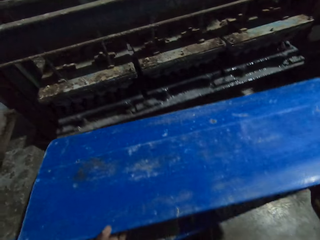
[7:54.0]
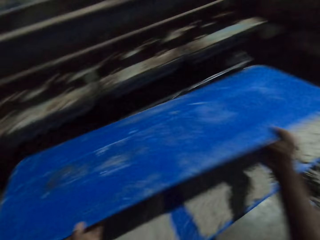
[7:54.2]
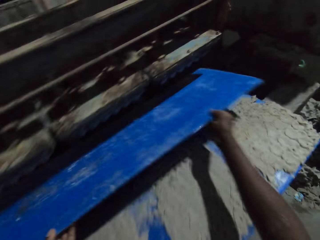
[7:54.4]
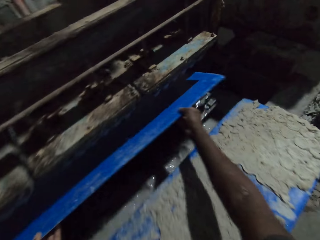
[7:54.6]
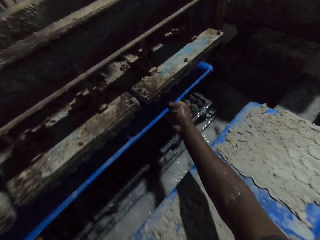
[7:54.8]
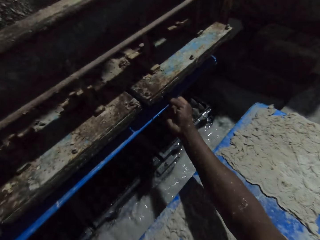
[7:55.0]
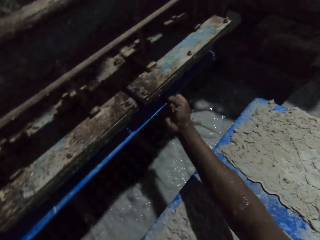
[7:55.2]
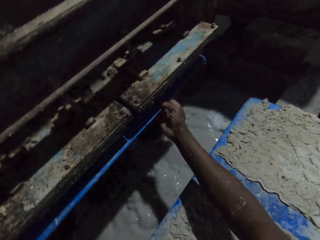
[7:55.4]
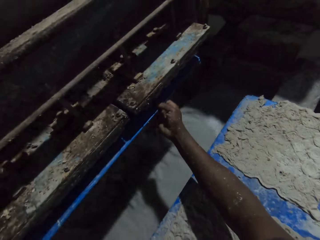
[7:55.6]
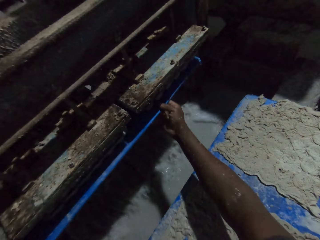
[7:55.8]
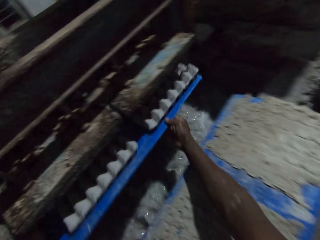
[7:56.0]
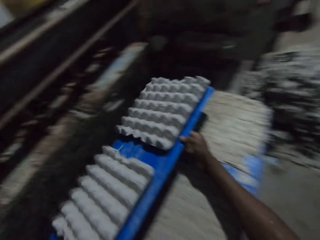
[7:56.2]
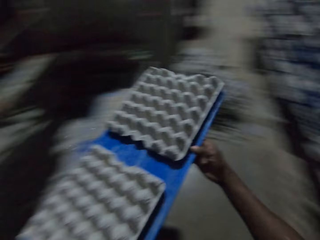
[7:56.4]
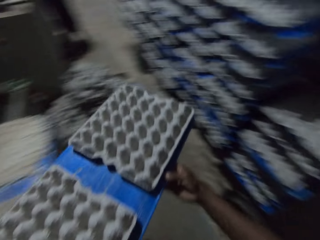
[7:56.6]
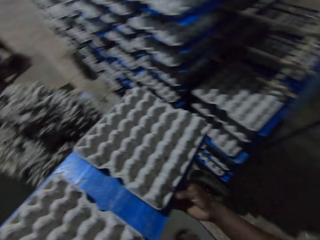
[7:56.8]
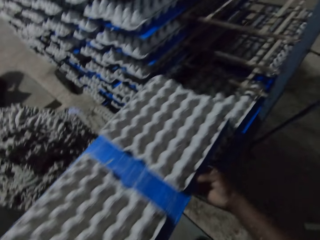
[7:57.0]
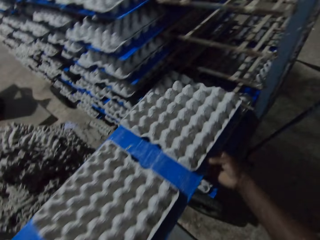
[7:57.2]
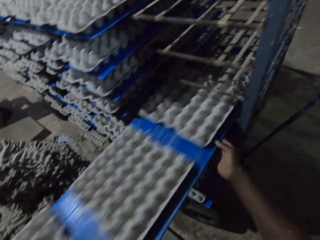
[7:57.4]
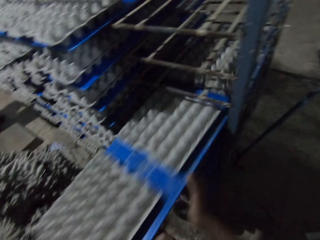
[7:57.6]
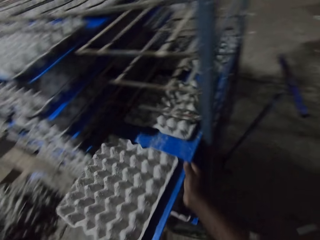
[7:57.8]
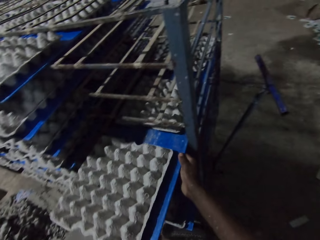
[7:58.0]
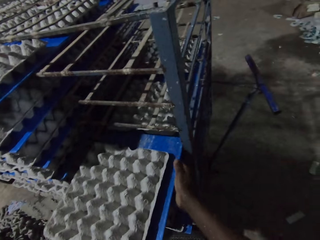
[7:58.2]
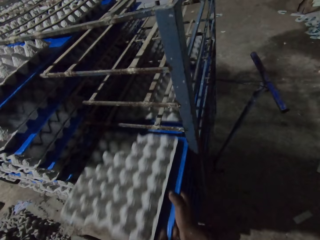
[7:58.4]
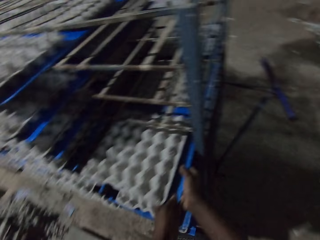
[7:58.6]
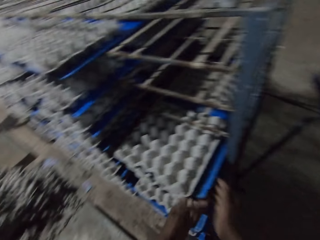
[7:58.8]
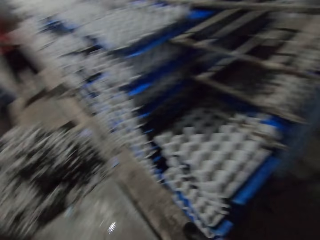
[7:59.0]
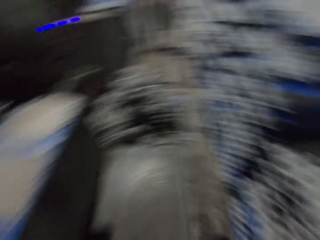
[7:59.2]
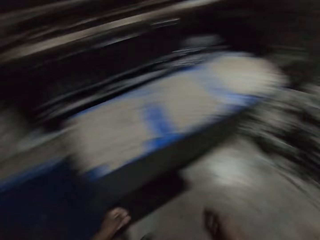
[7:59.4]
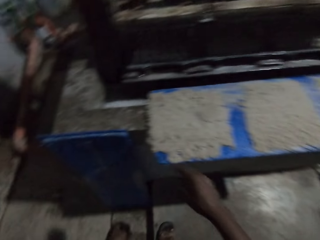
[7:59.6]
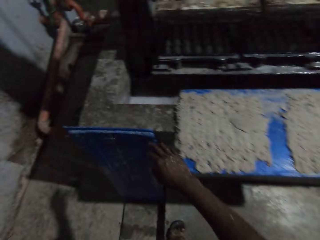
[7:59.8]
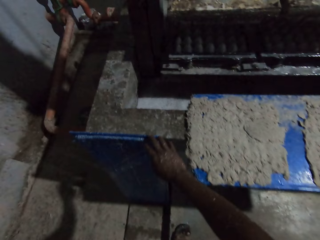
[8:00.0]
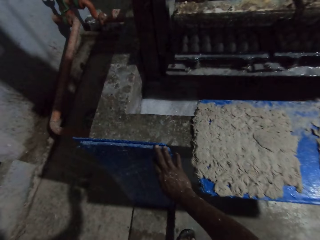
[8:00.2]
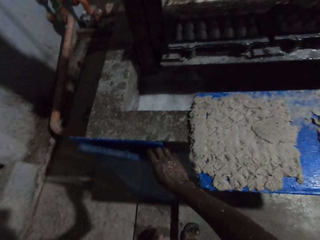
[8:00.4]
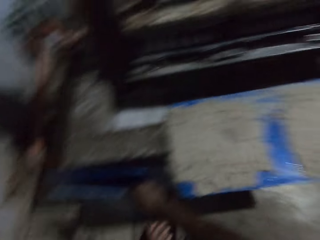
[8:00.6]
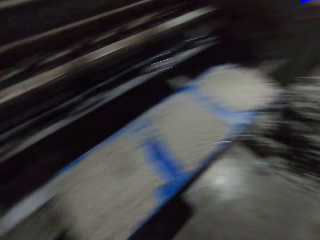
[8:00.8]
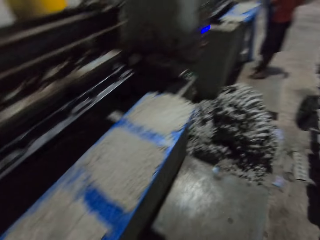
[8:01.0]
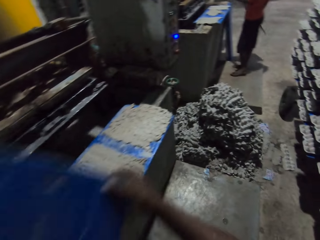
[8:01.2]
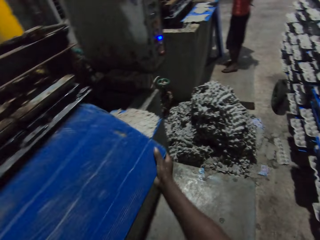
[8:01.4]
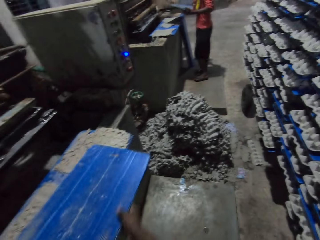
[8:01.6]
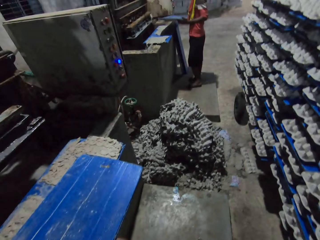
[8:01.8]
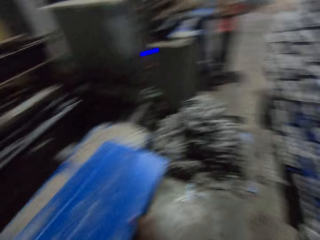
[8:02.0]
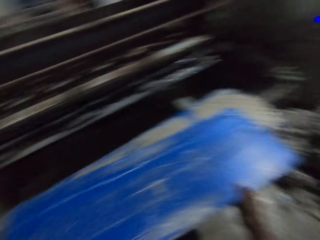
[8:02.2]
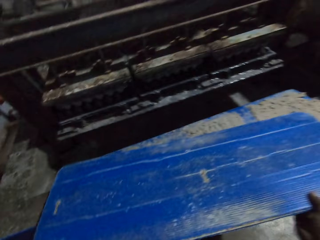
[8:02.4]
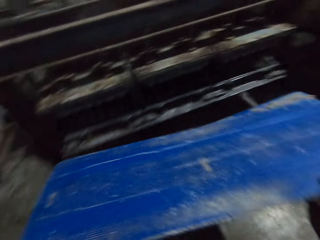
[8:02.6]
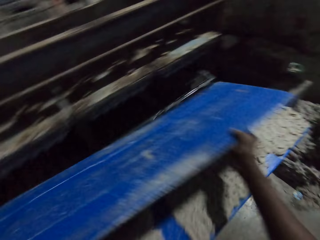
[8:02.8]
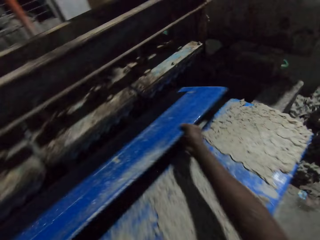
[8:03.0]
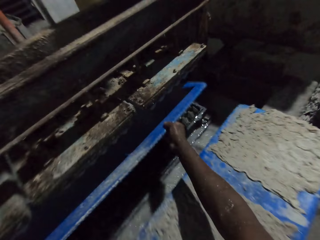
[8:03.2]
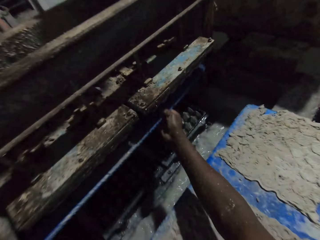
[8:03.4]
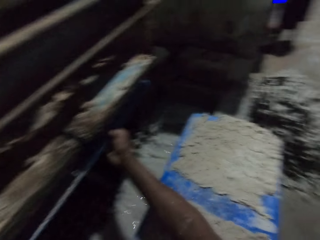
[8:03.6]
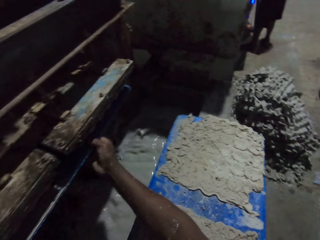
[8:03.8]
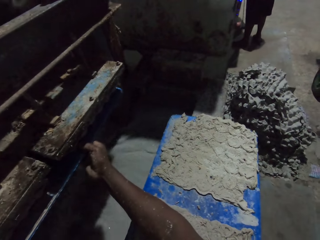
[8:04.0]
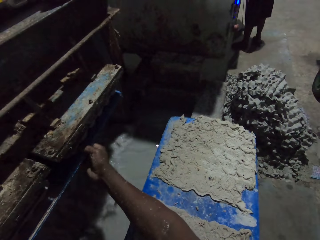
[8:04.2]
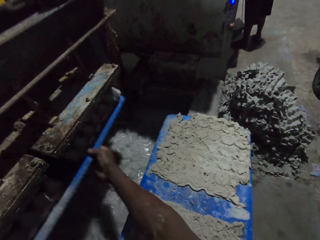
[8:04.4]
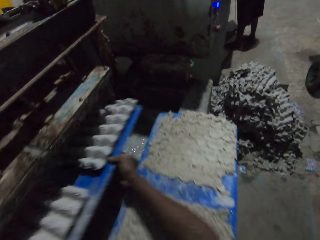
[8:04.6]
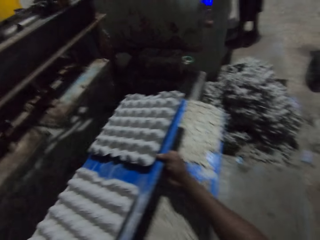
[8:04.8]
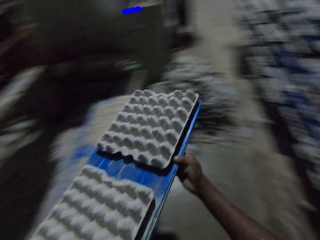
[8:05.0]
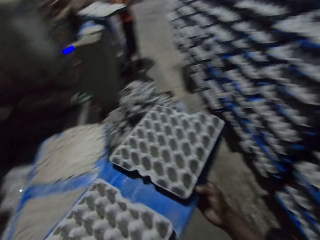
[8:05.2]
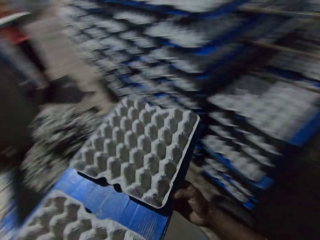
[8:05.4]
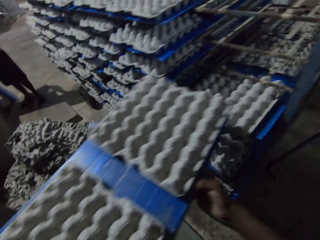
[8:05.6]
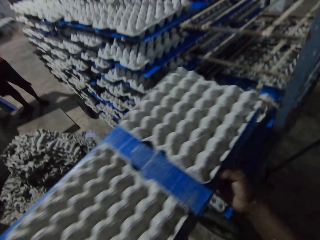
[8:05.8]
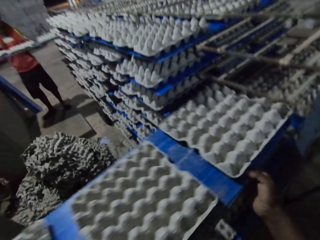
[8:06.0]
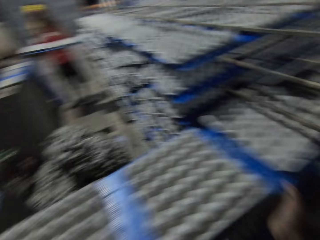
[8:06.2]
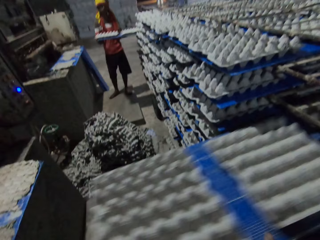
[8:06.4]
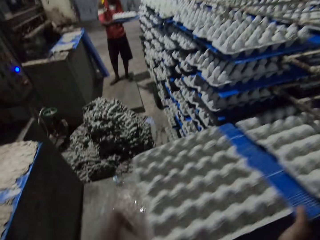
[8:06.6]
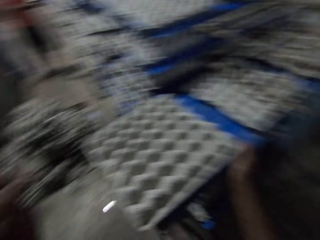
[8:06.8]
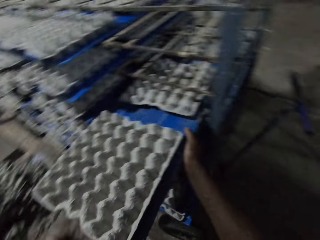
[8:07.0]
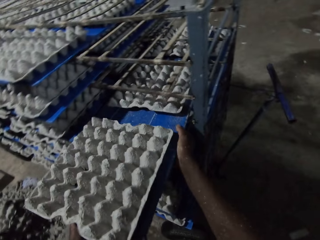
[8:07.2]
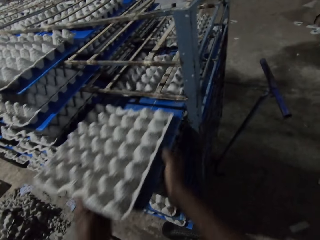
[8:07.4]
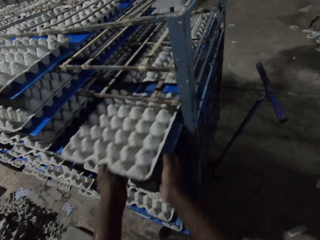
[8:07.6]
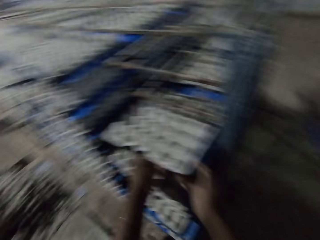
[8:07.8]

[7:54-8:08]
The camera wearer puts the plank in the egg crate making machine with both hands. He brings the plank out of the egg crate making machine with both hands. He drops the plank in the shelf with both hands. He picks a plank or shelving board from the floor with his right hand. The man picks a plank from the floor with both hands. The camera wearer adjusts the shelving board and drops the plank on the pavement with both hands. He puts the plank in the egg crate making machine with both hands. He brings the plank out of the egg crate making machine with both hands. The man carries the plank of egg crates with both hands. The camera wearer drops the plank in the shelf with both hands. The man drops the plank of egg crates in a shelf with both hands.

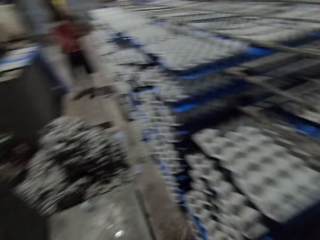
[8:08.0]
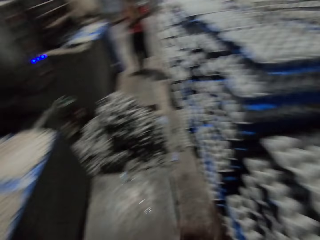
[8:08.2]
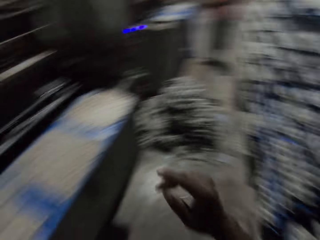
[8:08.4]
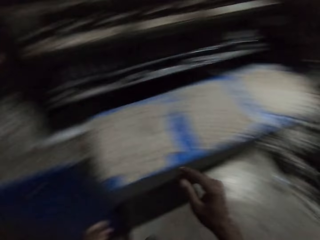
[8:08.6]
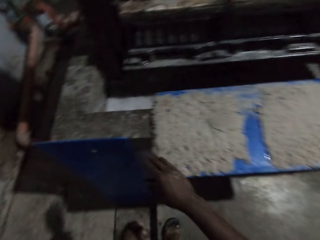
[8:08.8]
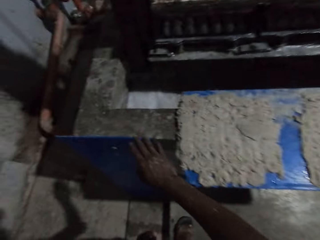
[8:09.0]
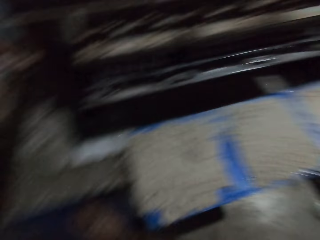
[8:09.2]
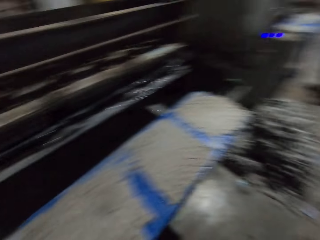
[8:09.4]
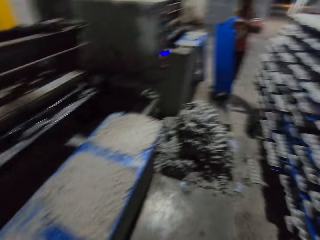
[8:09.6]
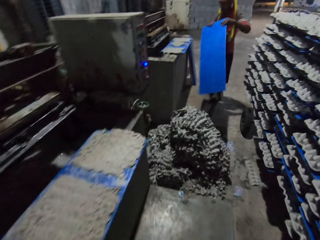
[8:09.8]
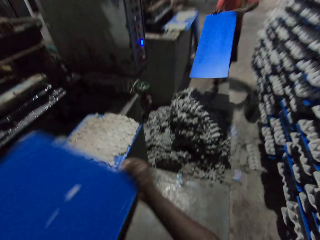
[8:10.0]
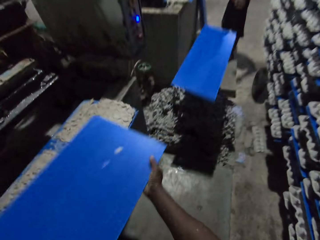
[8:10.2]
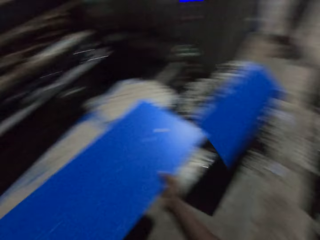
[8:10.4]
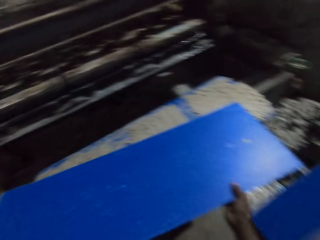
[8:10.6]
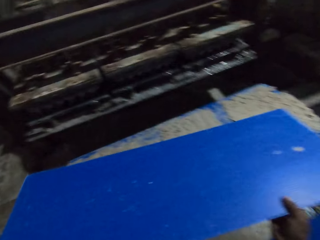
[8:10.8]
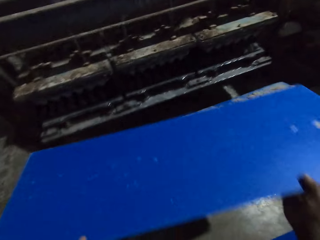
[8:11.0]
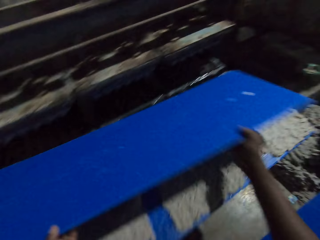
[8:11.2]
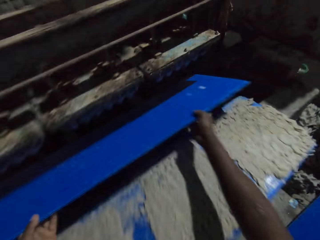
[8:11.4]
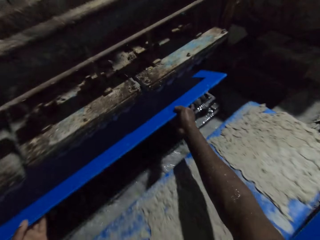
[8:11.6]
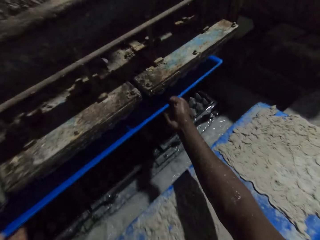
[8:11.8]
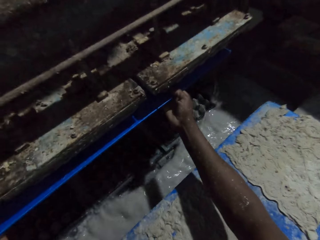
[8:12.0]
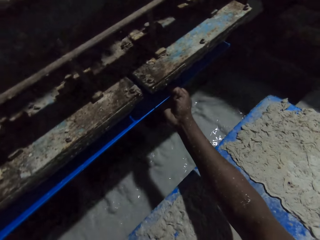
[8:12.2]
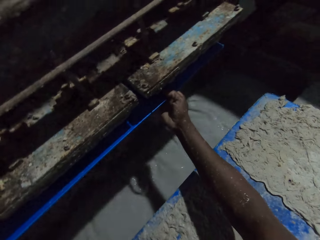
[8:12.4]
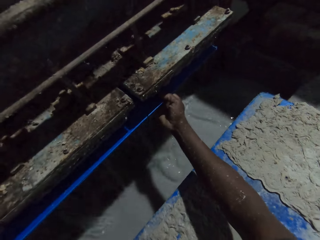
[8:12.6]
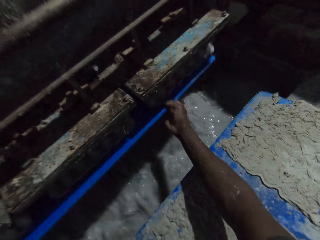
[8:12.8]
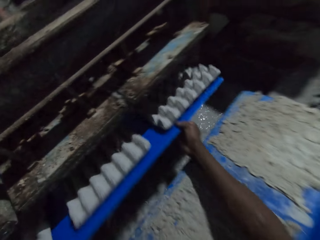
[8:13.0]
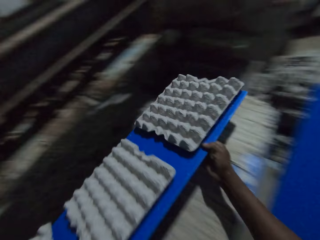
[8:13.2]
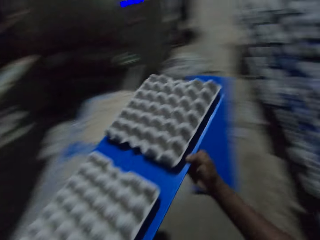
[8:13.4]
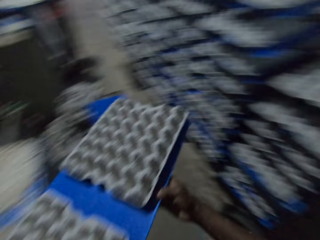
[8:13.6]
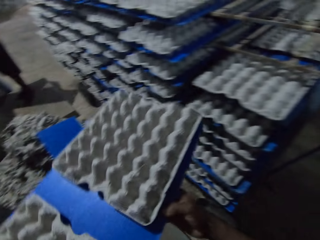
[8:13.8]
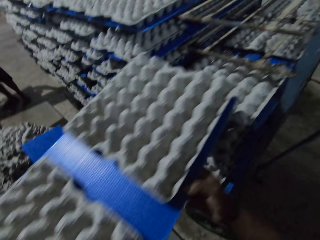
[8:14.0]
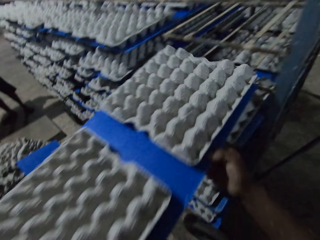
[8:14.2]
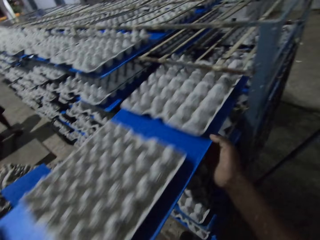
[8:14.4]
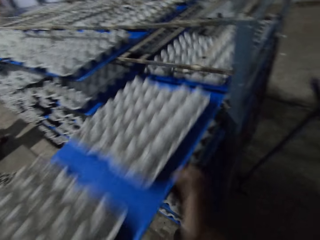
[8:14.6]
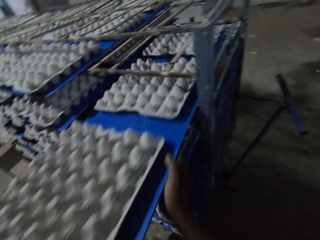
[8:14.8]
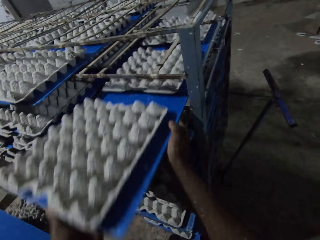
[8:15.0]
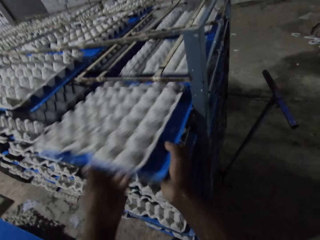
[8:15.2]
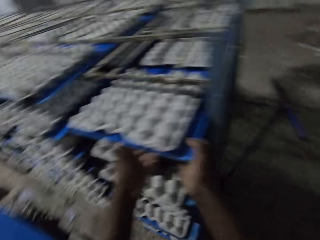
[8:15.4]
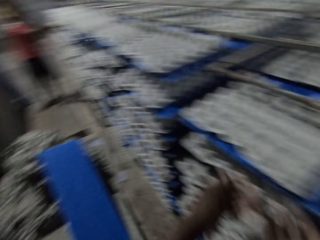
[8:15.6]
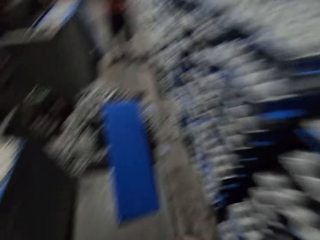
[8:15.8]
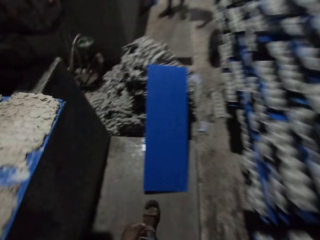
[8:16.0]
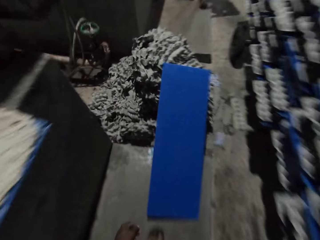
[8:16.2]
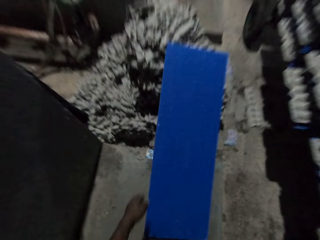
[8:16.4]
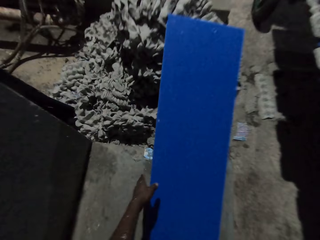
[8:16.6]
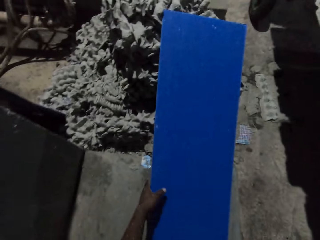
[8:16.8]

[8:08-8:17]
The camera wearer picks a shelving board. He touches a plank on the floor with his right hand. The man throws the shelving board towards the camera wearer with both hands. The camera wearer adjusts the shelving board. He drops the plank on the pavement with both hands. He puts the plank in the egg crate making machine with both hands. He brings the plank out of the egg crate making machine with both hands. He drops the plank in the shelf with both hands. He picks a plank from the floor with his left hand.
